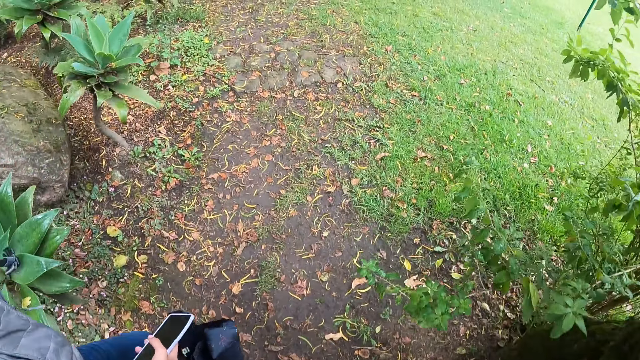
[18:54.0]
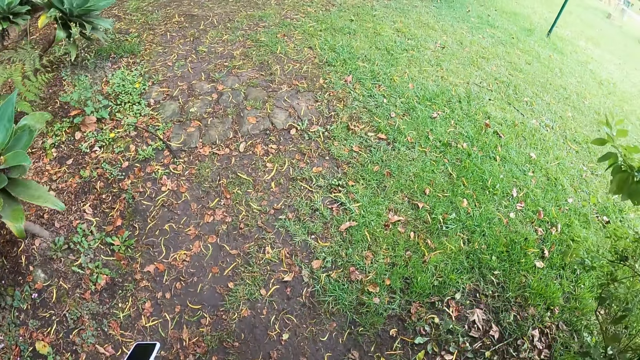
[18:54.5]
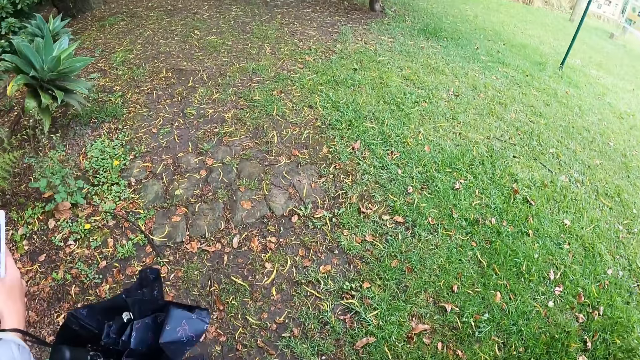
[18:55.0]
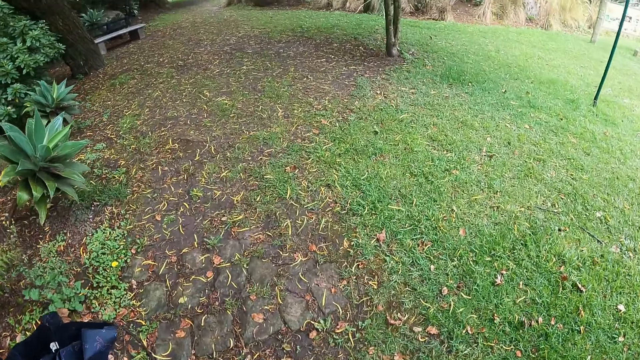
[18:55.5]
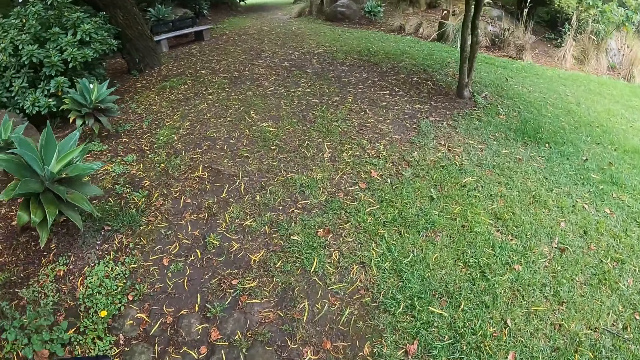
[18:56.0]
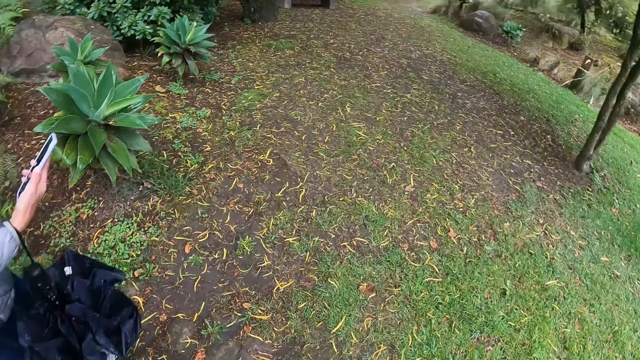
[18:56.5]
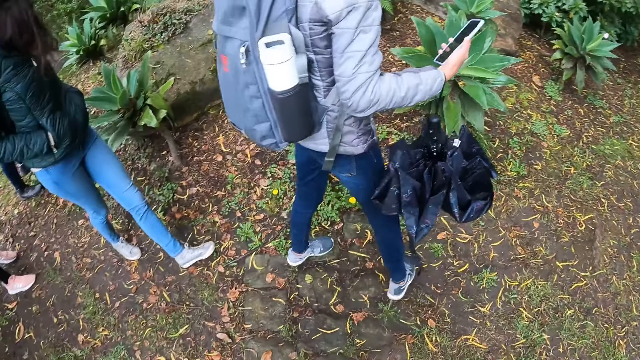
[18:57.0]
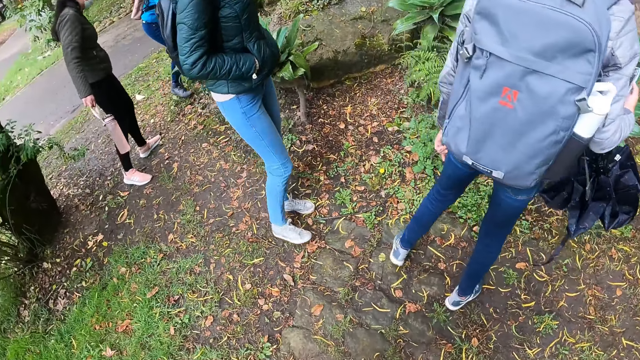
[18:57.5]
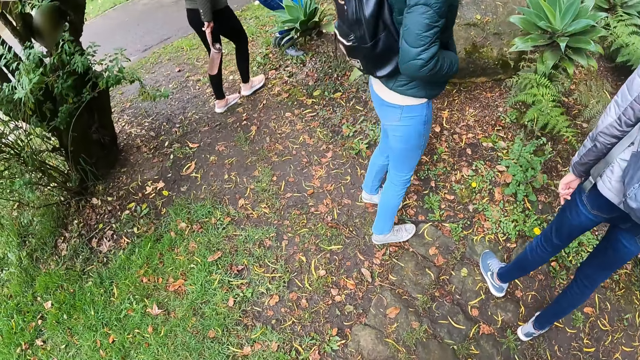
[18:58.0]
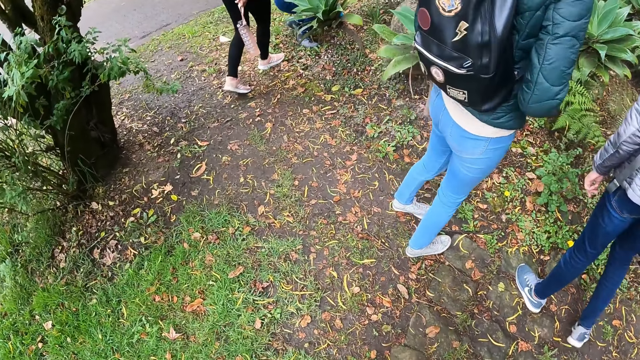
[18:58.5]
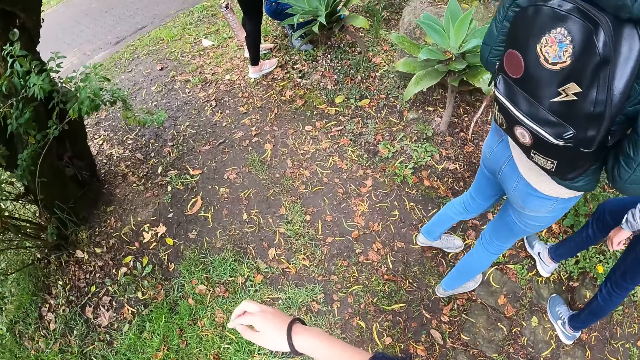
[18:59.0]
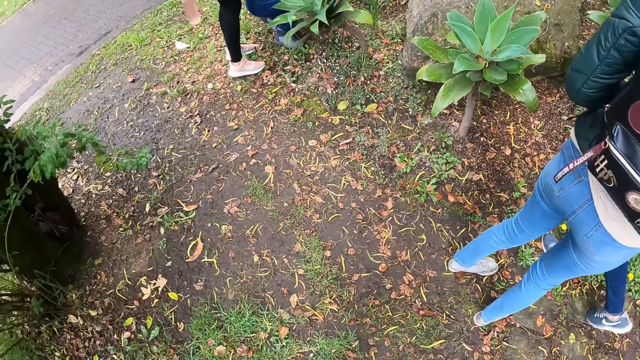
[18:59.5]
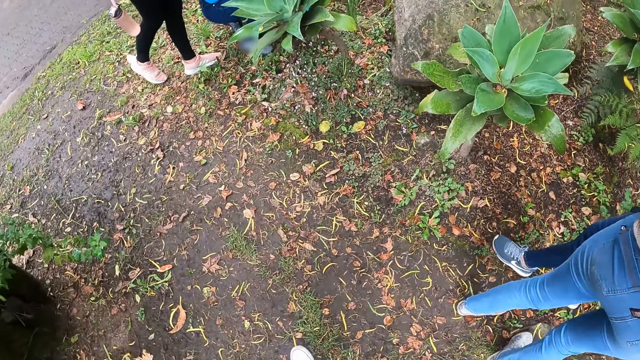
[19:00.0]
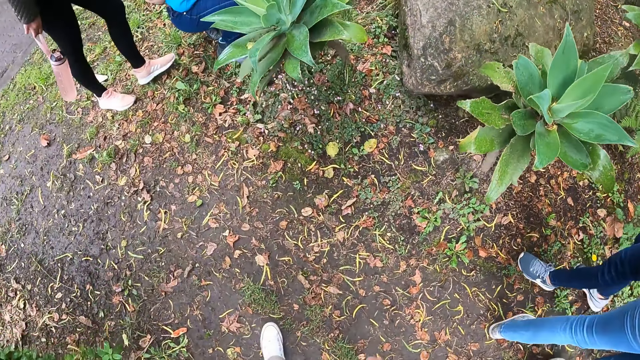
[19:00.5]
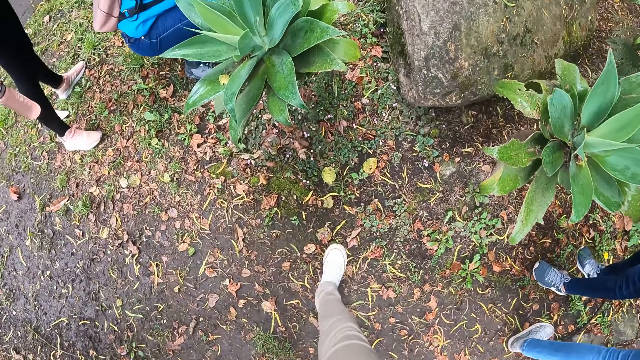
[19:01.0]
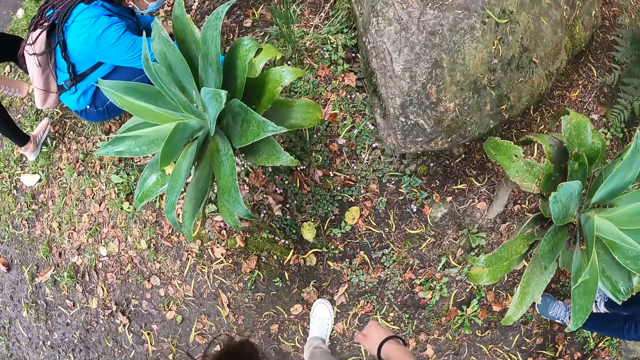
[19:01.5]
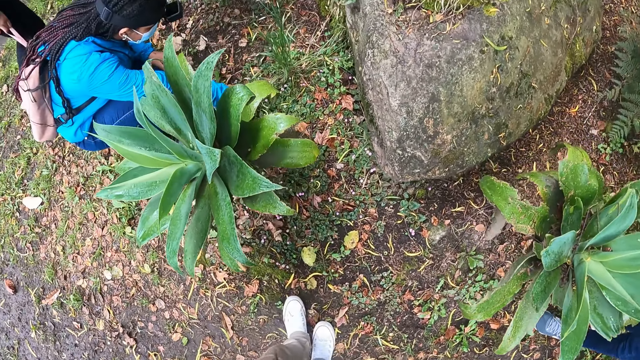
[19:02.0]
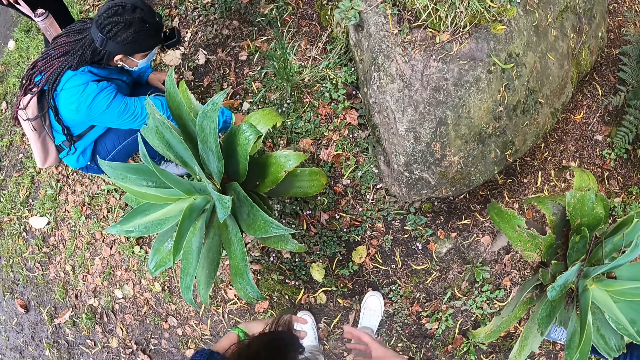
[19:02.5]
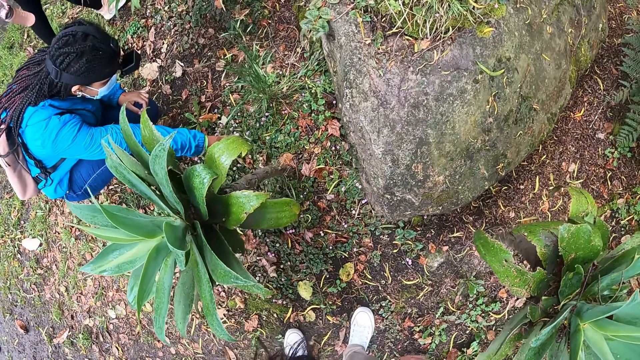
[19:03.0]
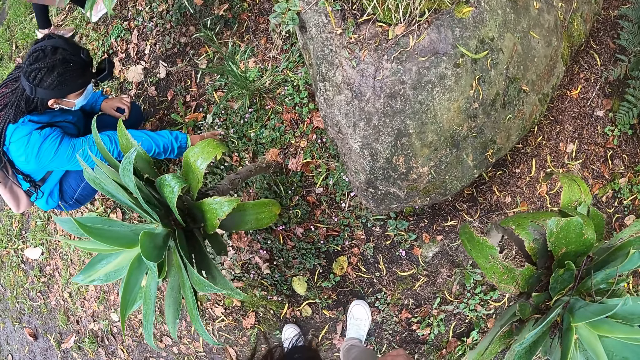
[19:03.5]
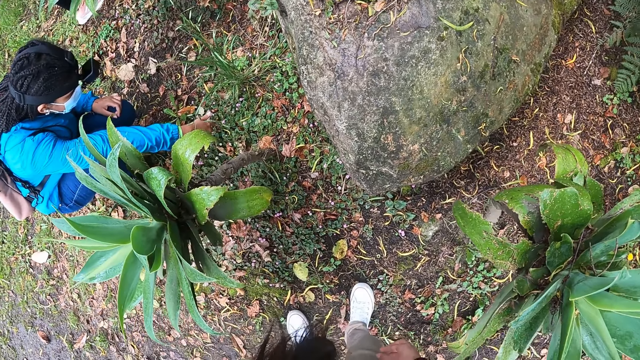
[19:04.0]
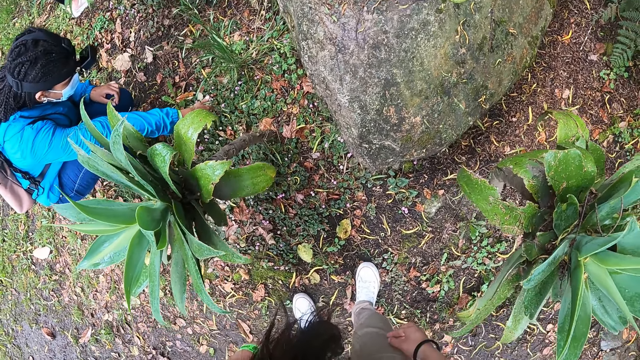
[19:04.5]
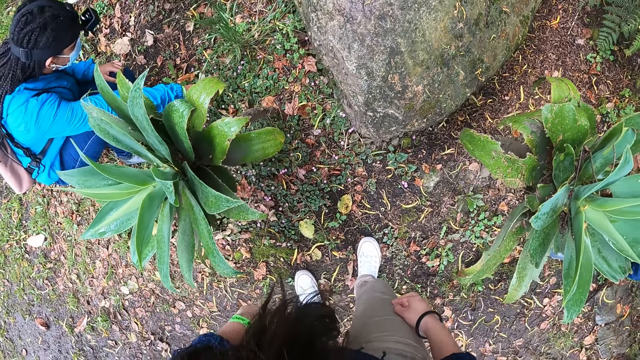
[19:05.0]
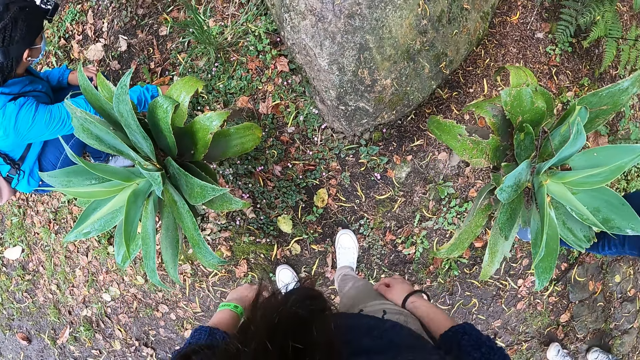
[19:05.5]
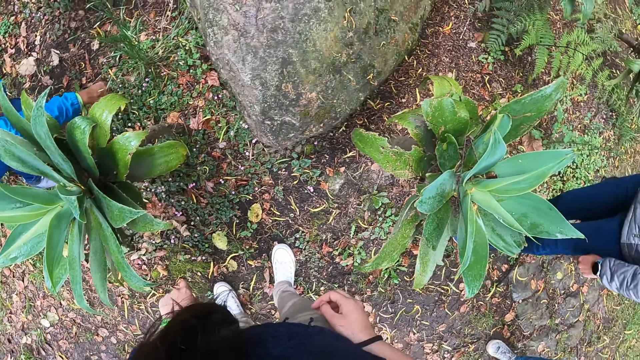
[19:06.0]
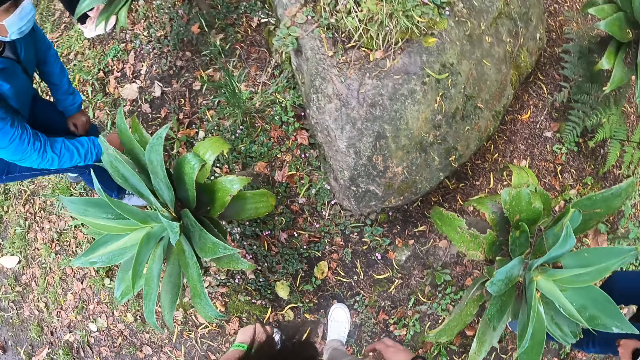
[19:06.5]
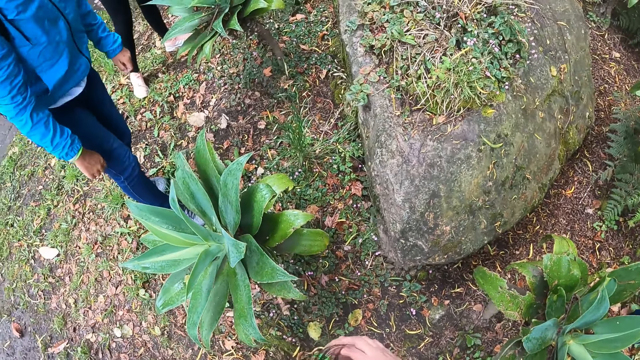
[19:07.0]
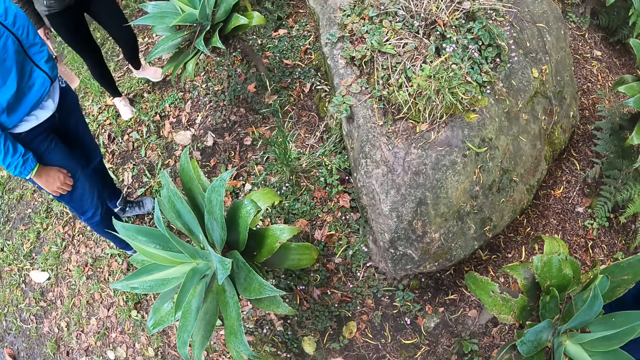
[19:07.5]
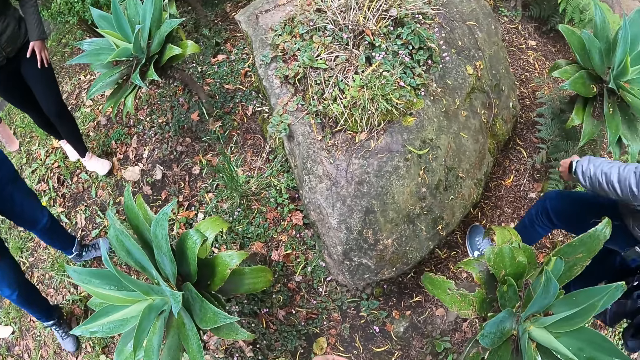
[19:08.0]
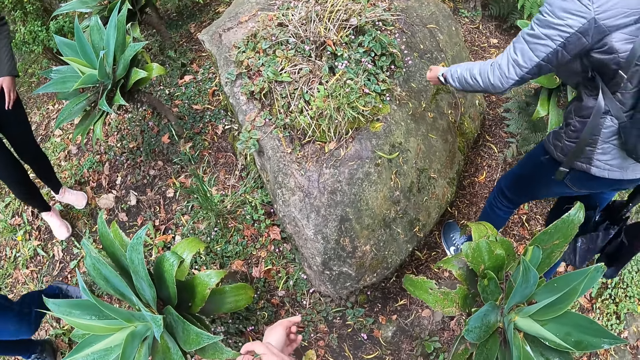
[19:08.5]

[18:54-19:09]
The camera wearer looks around. They look at the plants.

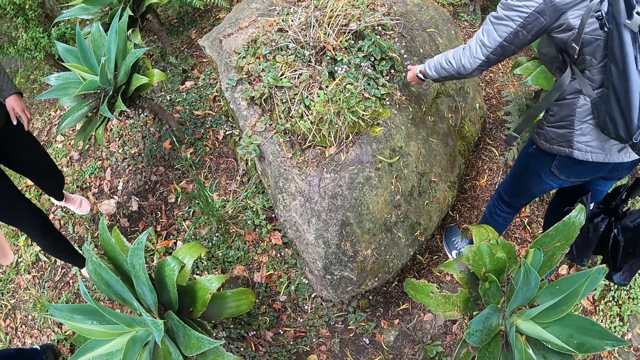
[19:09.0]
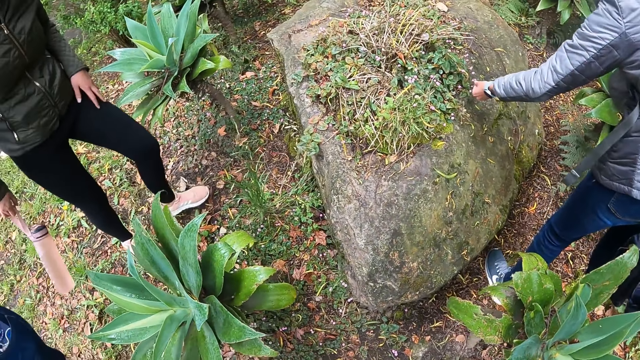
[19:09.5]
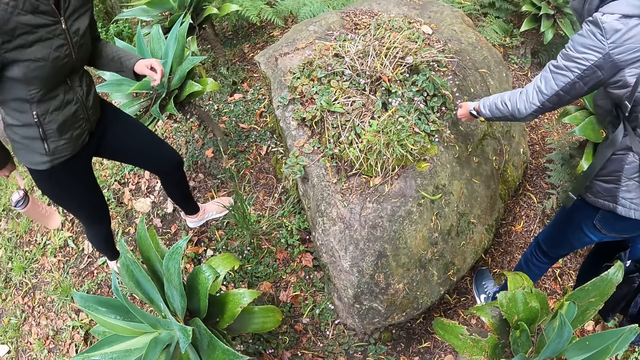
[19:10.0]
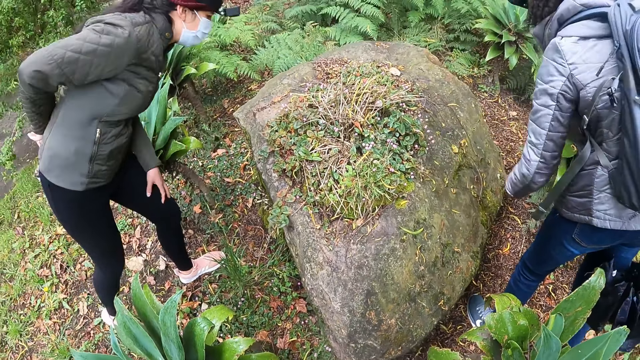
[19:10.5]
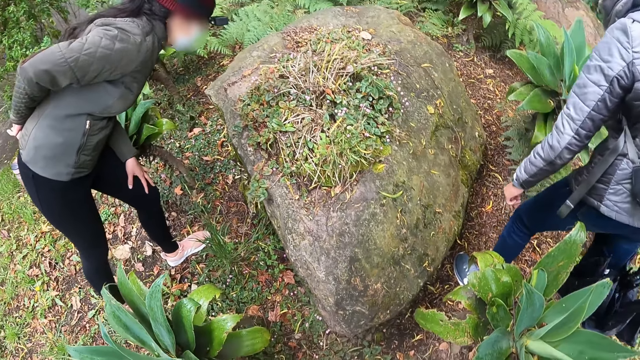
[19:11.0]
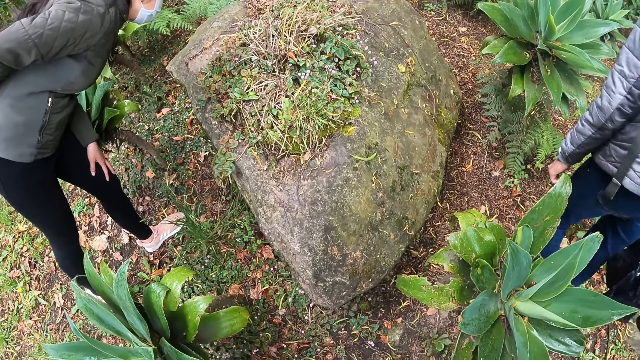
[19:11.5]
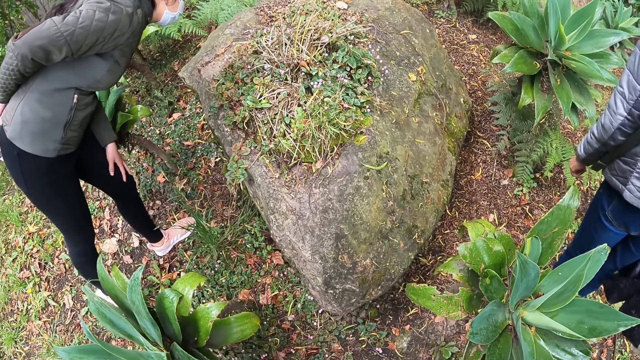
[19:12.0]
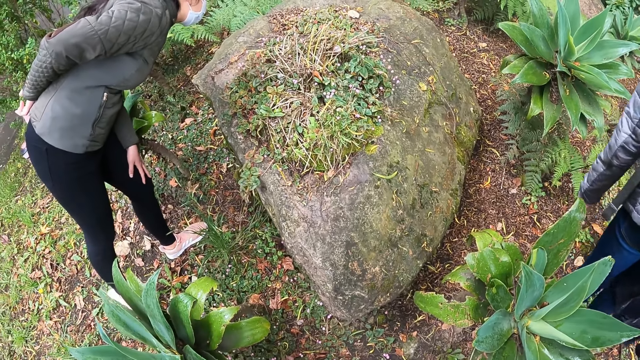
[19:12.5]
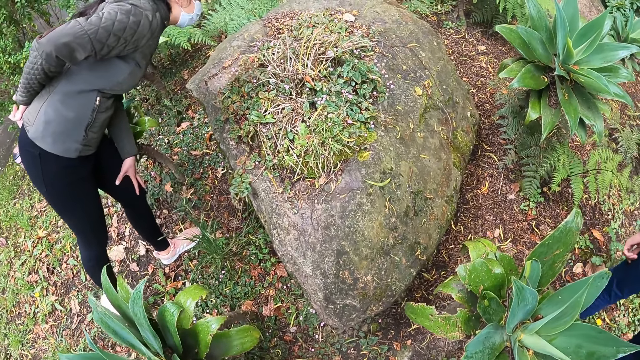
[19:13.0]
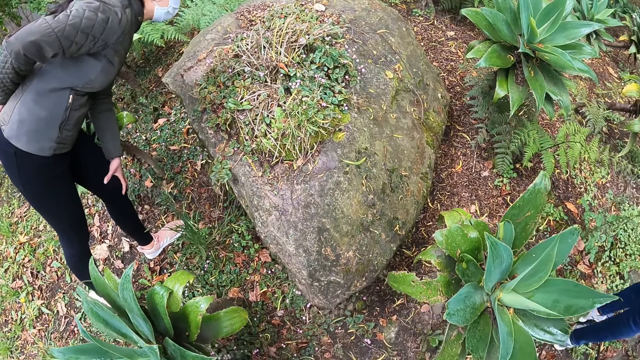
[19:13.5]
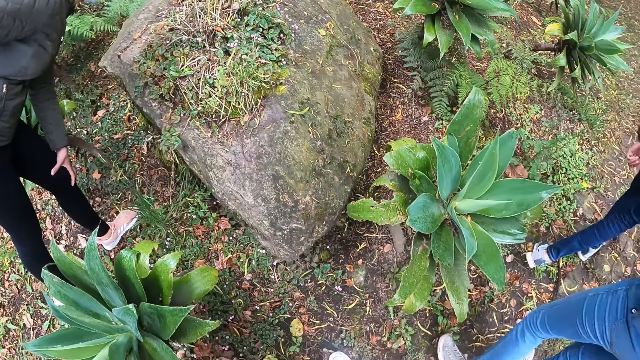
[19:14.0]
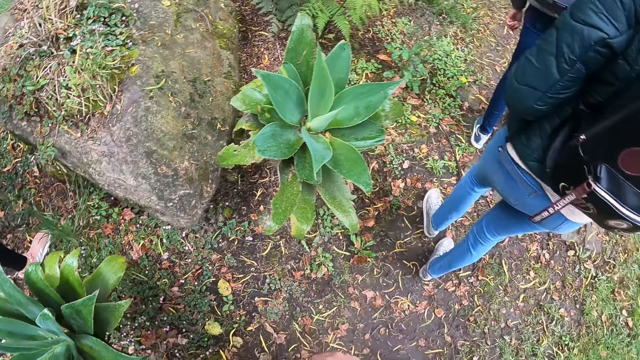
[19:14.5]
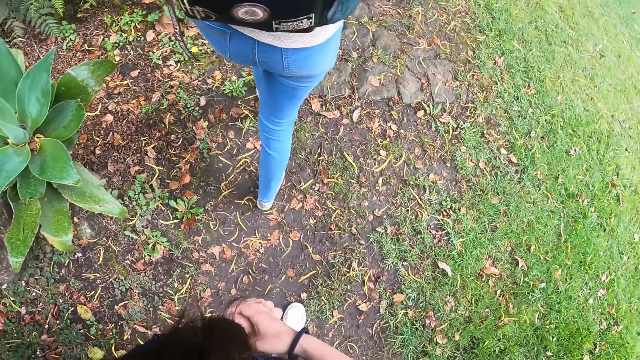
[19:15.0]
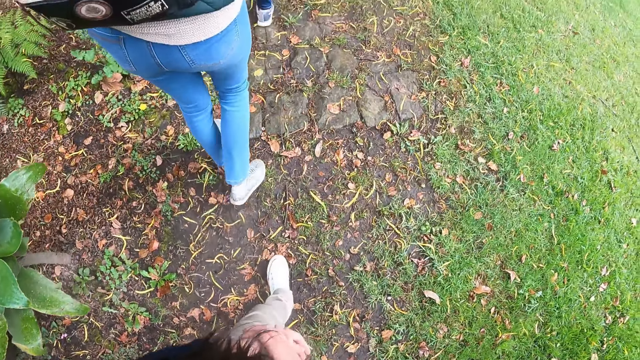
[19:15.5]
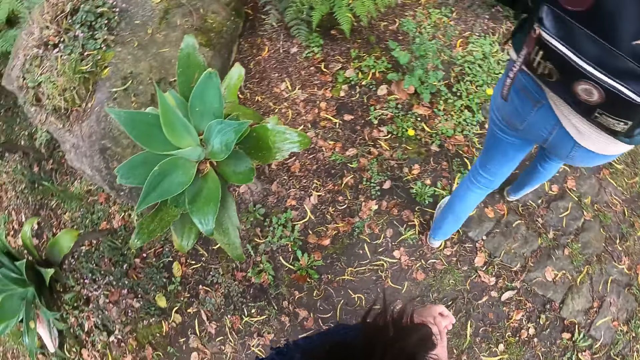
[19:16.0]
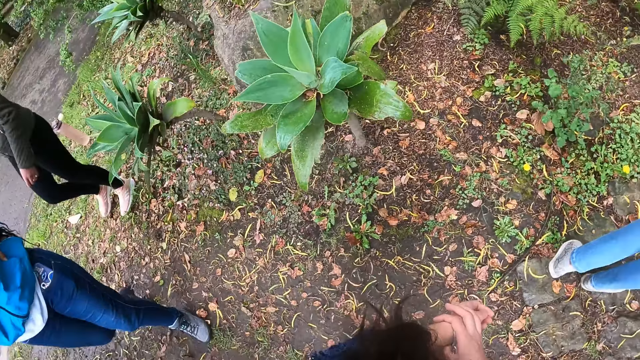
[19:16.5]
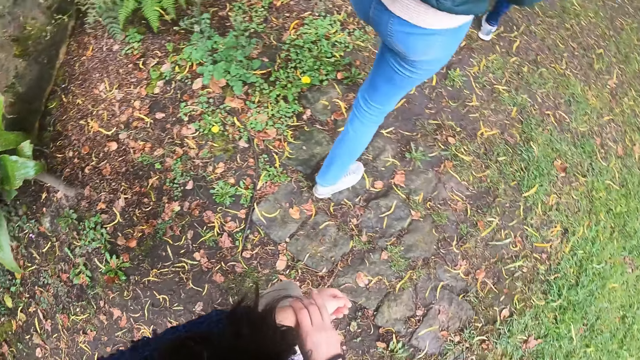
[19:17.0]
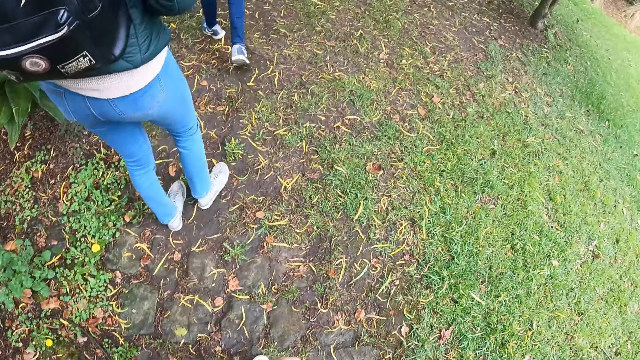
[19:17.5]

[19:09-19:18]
The camera wearer walks around.
